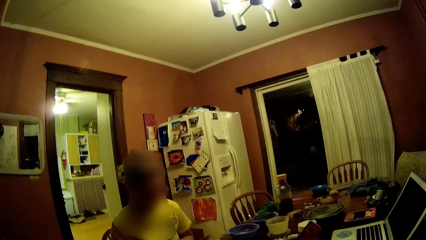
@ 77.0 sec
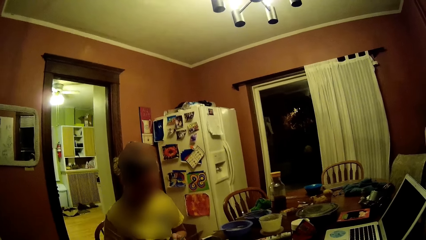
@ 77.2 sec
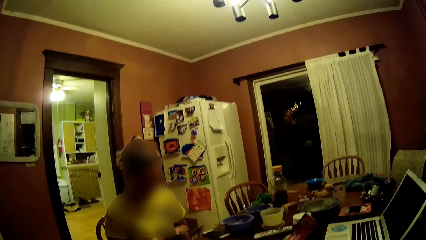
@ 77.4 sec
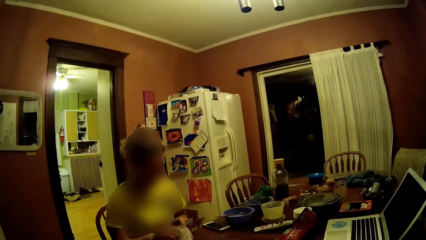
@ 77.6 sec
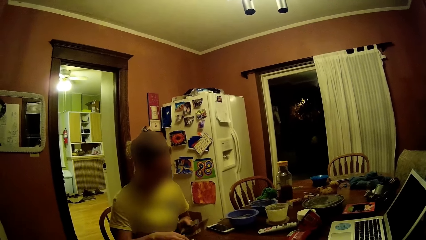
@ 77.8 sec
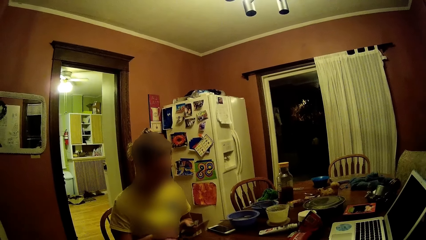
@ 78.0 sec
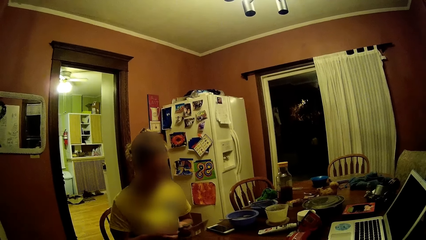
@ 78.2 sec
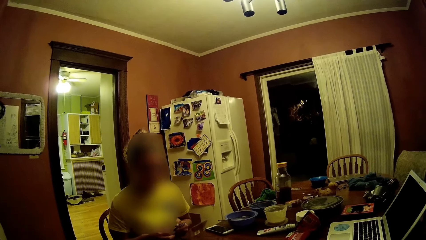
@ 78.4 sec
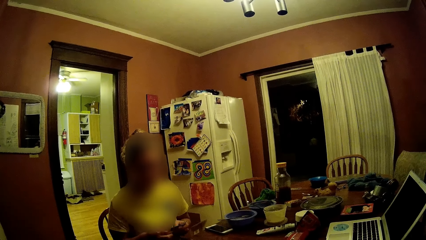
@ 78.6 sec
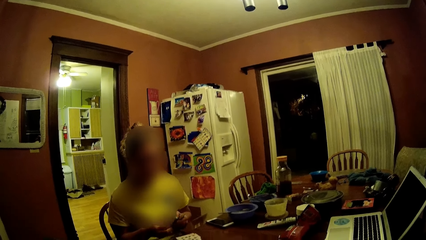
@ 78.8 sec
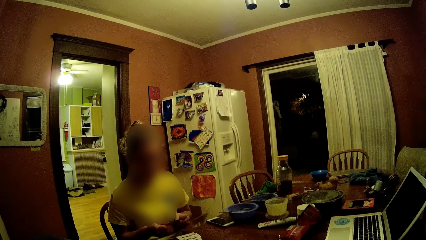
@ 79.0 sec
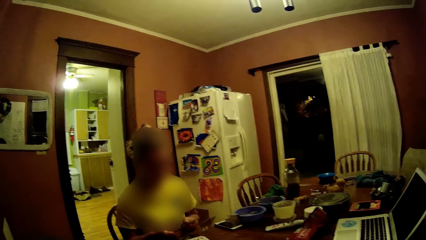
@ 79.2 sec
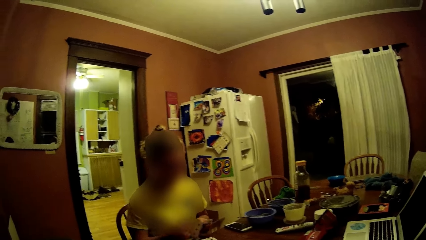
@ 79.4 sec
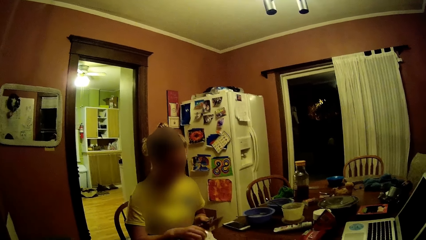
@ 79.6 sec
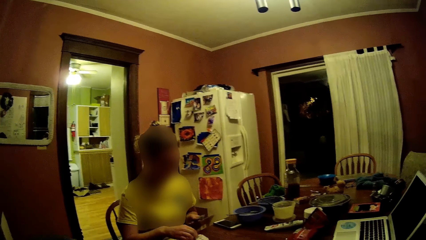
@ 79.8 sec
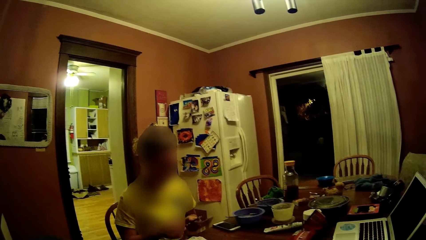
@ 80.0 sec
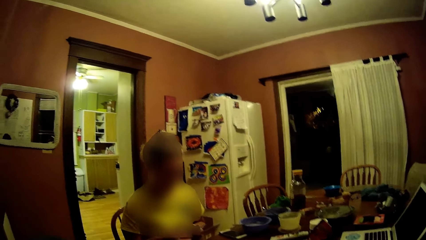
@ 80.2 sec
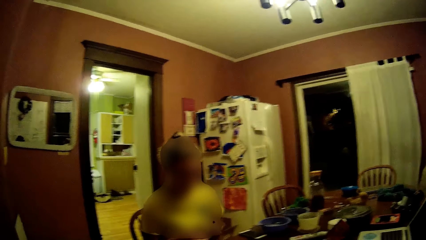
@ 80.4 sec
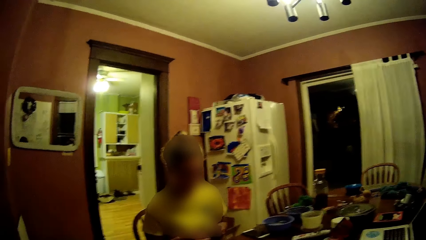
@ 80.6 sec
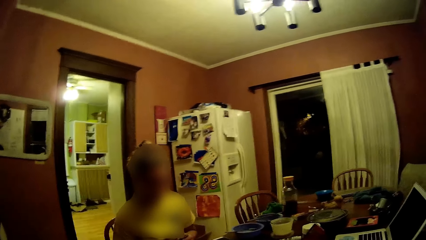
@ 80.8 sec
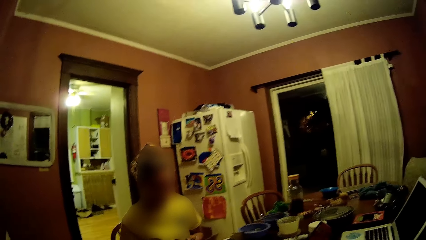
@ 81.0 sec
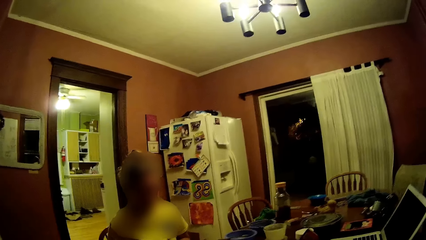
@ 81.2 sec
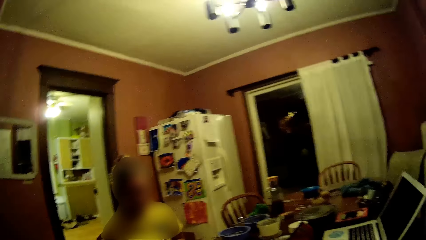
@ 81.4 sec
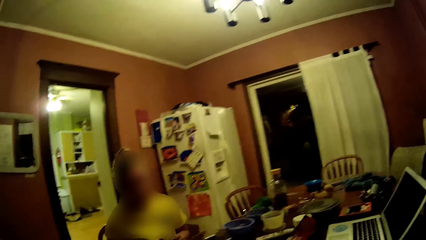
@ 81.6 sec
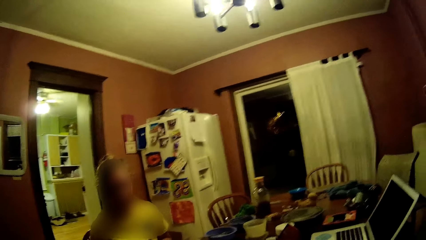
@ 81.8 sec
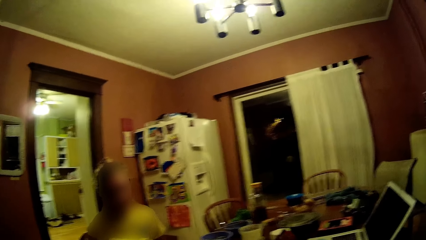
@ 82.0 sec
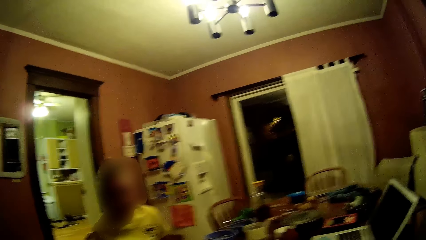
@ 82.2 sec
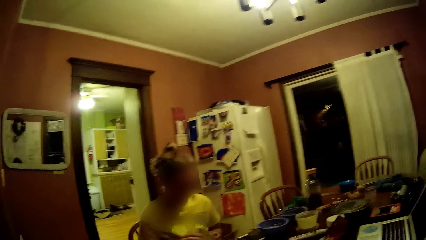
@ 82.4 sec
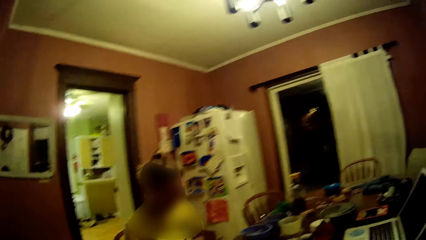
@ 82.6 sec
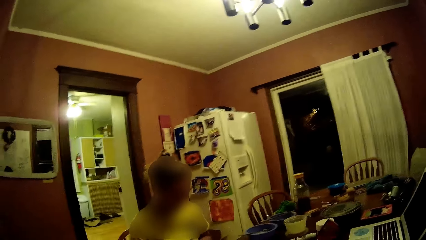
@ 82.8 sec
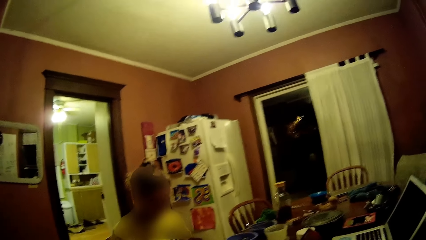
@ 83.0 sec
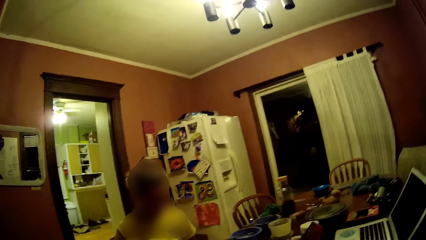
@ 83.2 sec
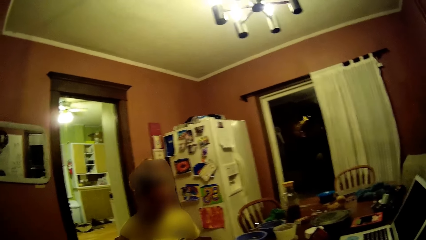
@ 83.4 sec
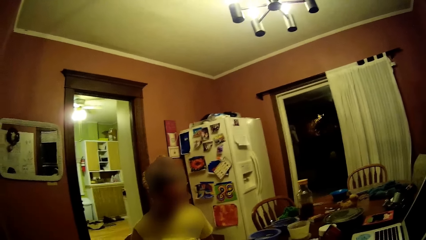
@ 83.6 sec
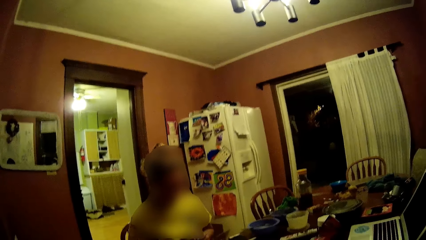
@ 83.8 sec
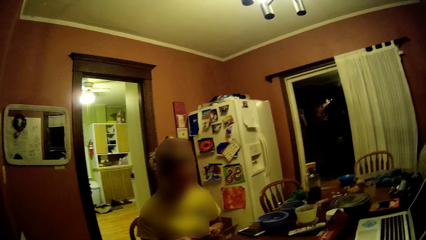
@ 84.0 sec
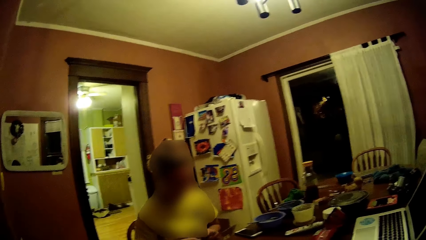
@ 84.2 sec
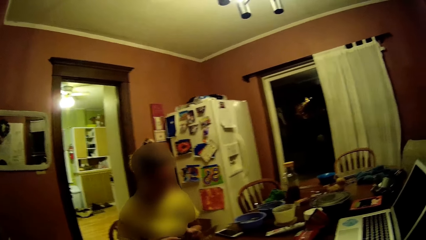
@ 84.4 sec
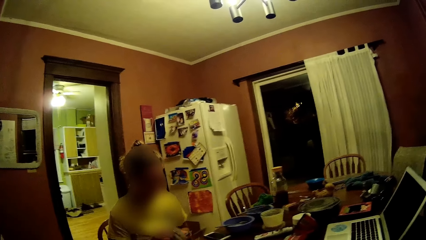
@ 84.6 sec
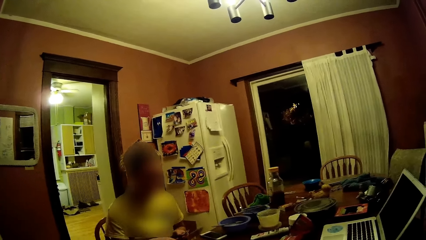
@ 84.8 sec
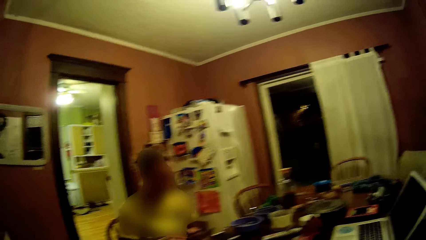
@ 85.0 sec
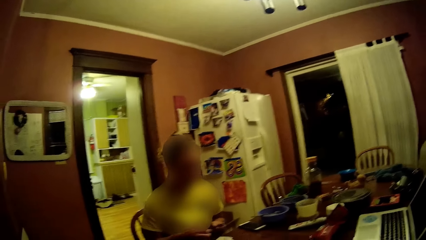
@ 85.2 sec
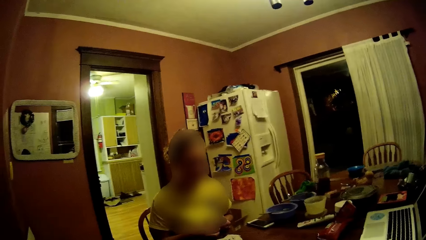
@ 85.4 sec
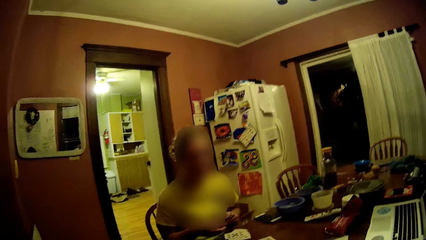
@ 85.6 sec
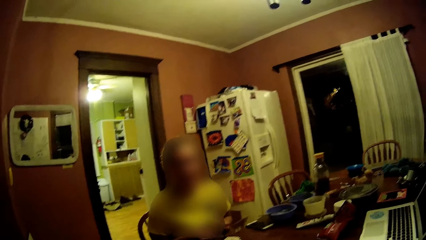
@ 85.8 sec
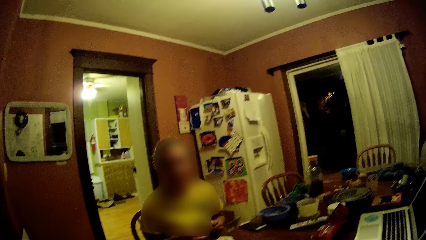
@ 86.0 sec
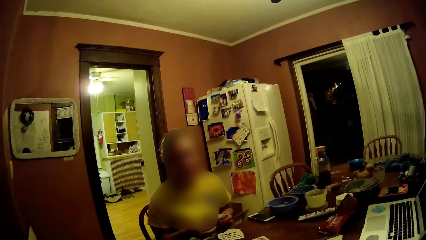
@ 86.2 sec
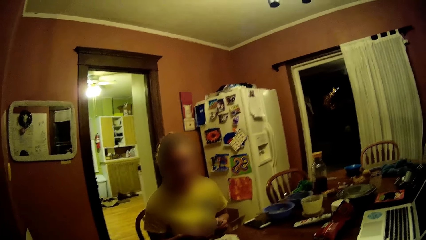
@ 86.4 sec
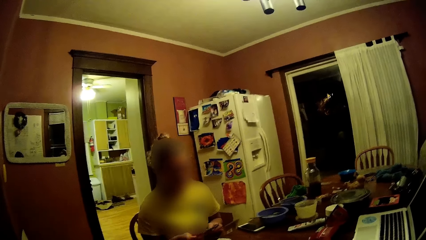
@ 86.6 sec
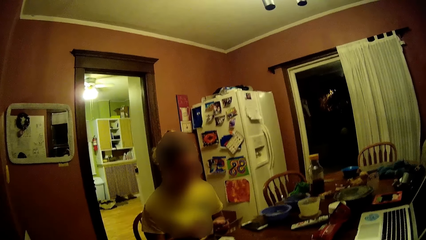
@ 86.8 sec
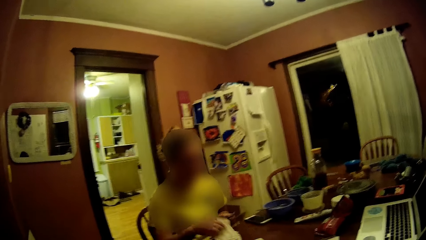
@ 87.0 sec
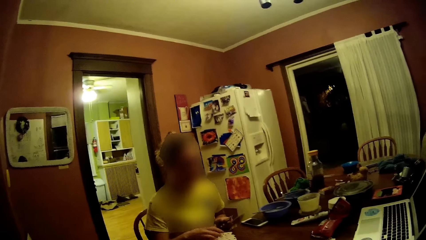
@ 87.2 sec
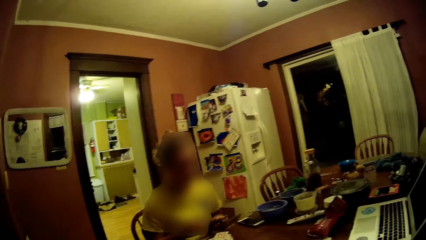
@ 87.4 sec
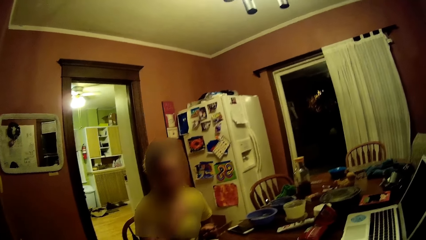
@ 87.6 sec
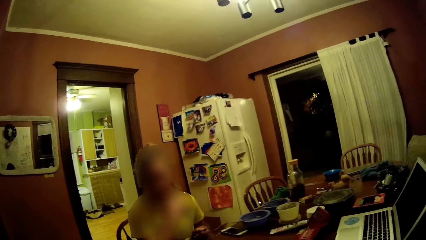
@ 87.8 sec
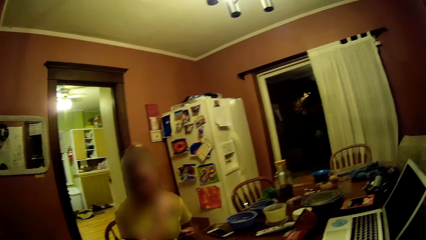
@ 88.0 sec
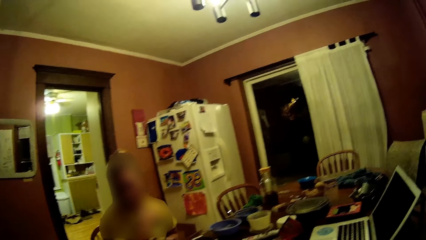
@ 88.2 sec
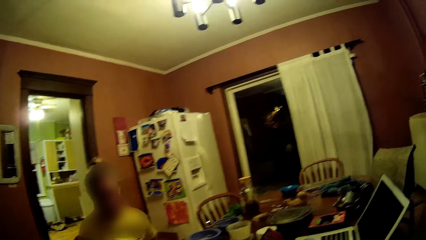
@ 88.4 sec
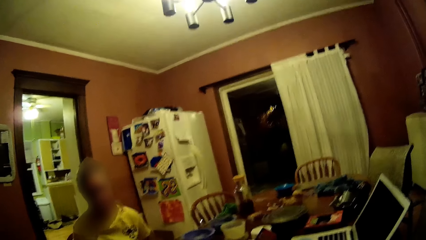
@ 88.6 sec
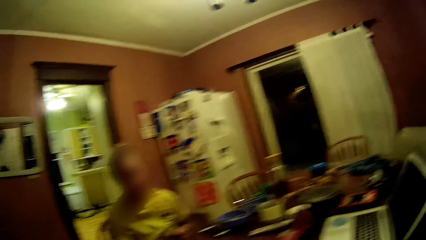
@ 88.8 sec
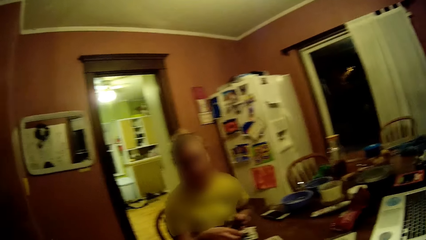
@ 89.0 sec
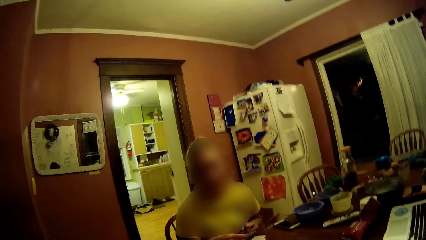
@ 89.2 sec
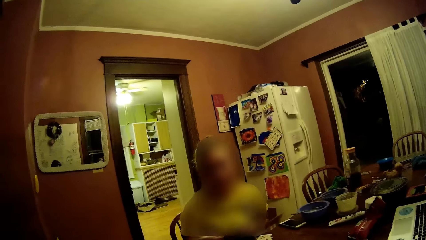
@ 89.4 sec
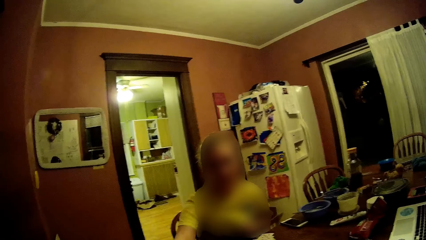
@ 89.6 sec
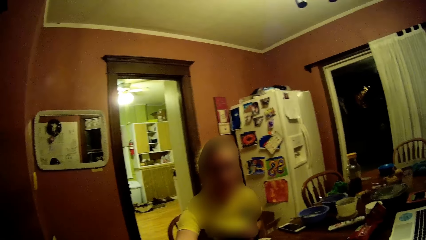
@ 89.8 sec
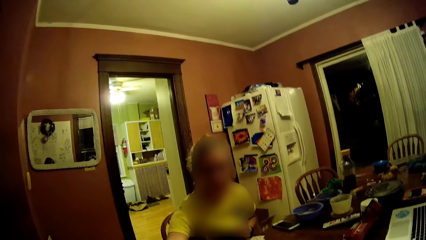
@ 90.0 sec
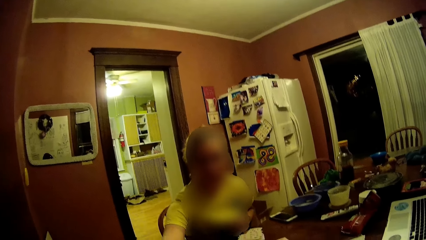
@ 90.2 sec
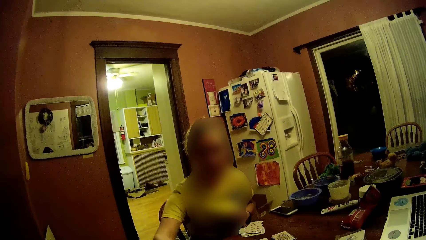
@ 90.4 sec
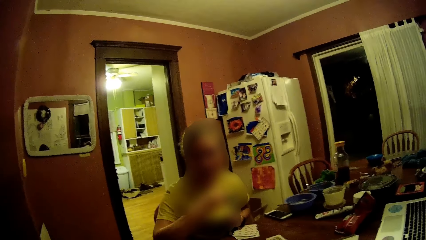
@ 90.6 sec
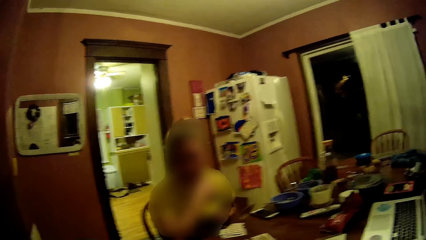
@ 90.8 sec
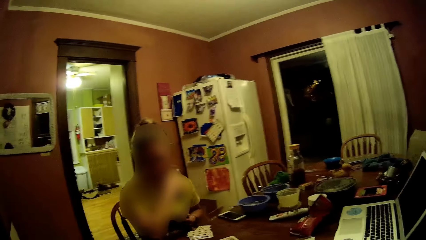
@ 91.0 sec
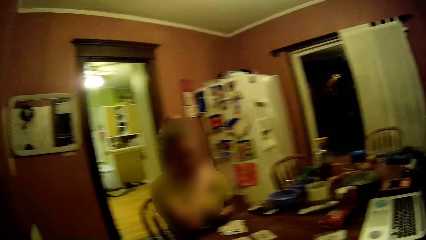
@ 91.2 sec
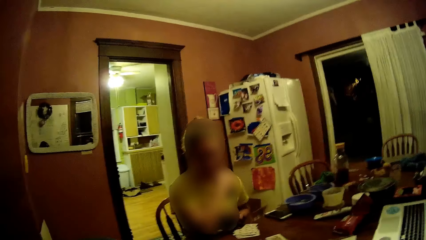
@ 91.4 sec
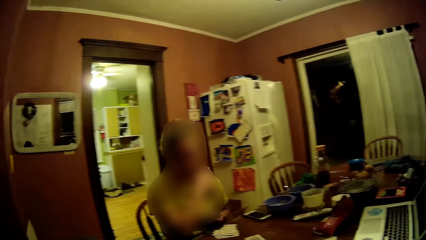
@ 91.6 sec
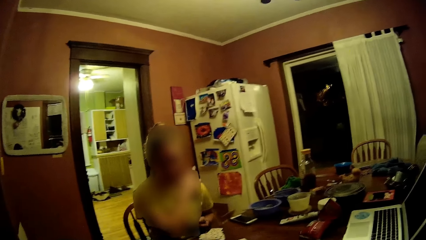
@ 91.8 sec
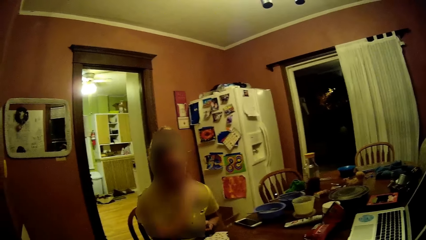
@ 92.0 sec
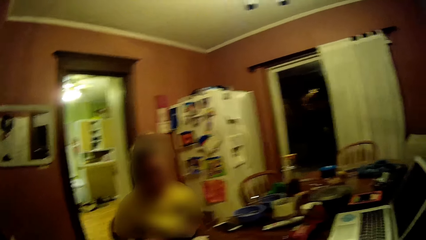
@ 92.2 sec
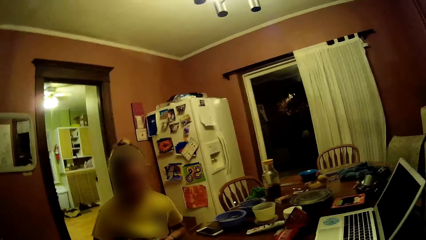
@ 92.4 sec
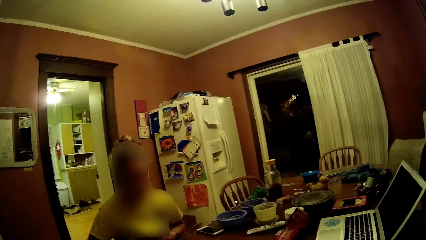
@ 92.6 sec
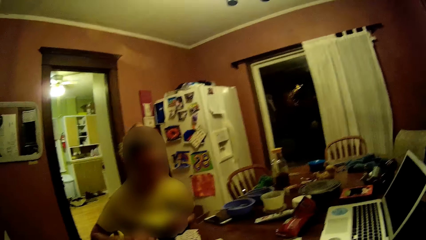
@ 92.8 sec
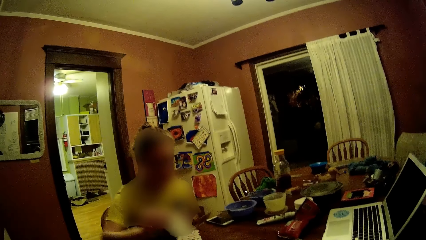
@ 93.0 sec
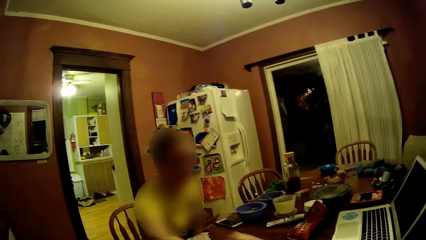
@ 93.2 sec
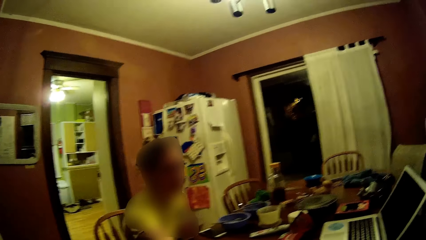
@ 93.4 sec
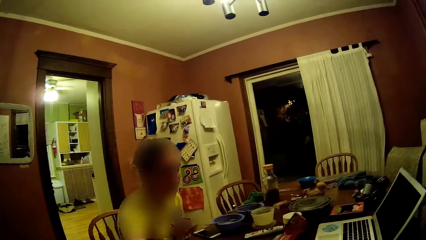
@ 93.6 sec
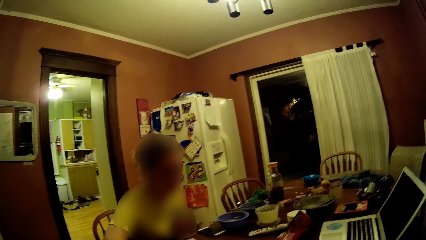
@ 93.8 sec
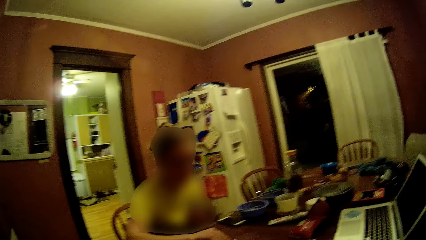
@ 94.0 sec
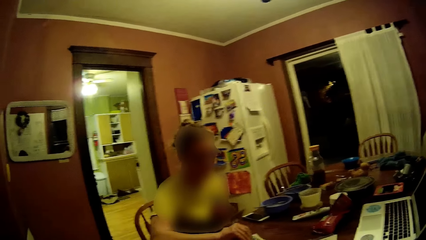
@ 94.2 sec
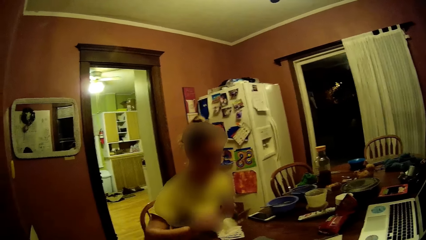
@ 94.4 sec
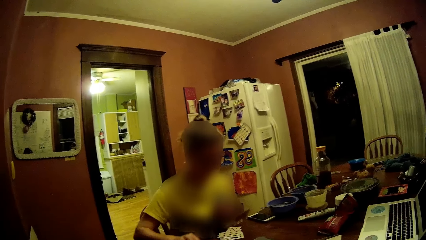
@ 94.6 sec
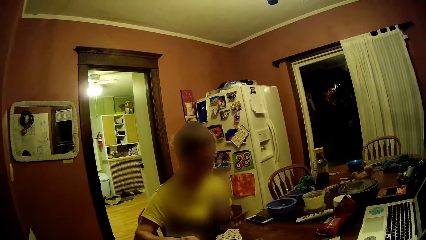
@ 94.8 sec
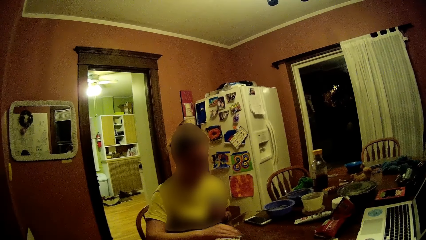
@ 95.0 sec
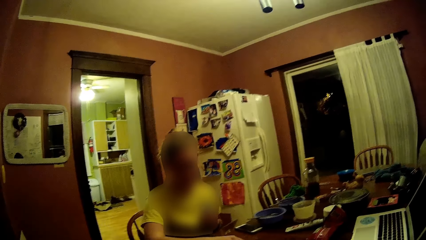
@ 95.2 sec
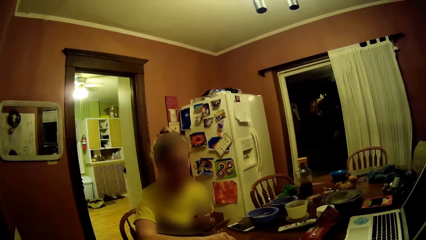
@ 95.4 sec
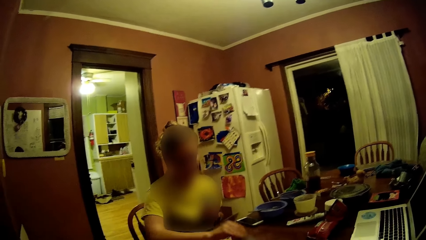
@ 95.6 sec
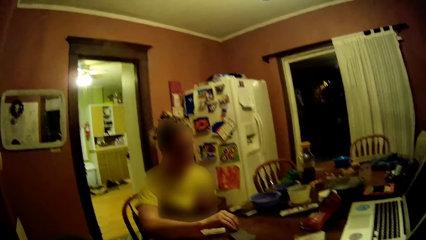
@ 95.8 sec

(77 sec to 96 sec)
The woman places cards from her left hand on the dining table with her right hand. The woman touches the face, puts the cards on the table, and picks the cards.
